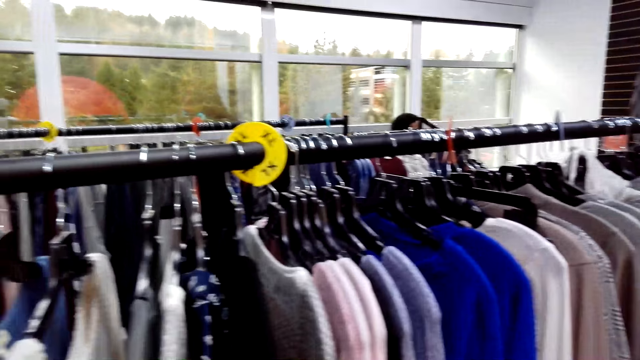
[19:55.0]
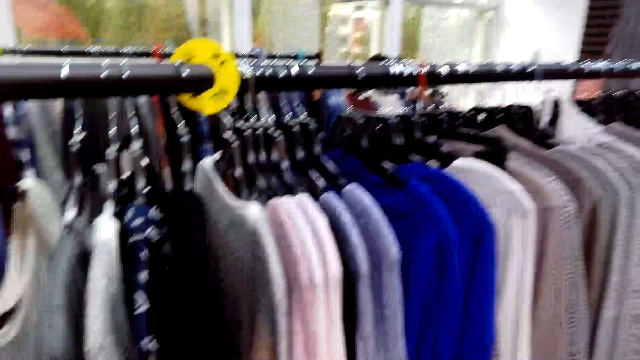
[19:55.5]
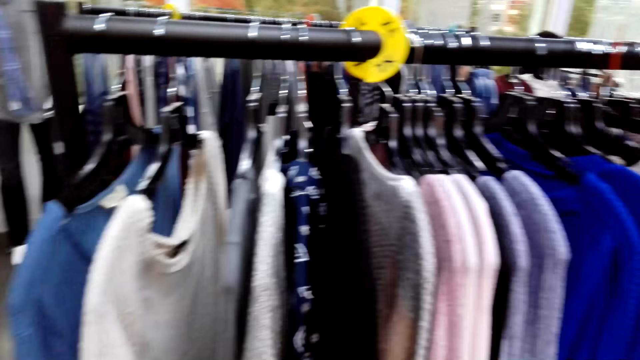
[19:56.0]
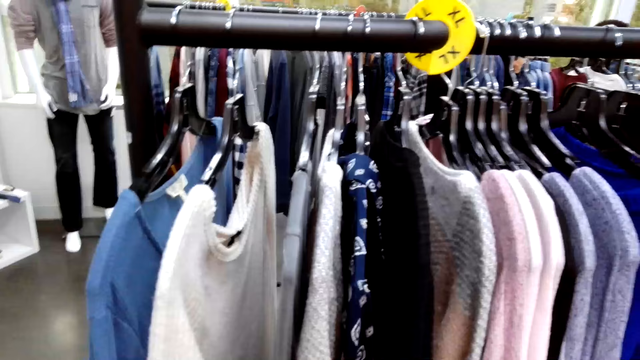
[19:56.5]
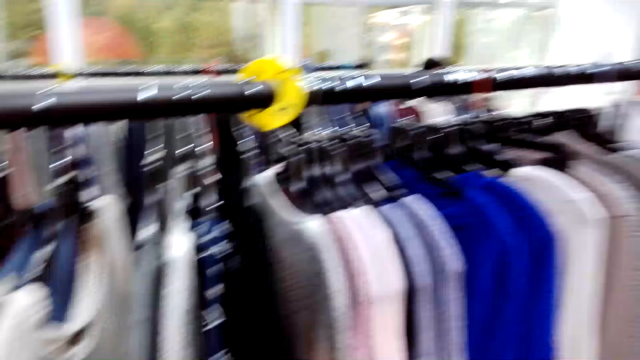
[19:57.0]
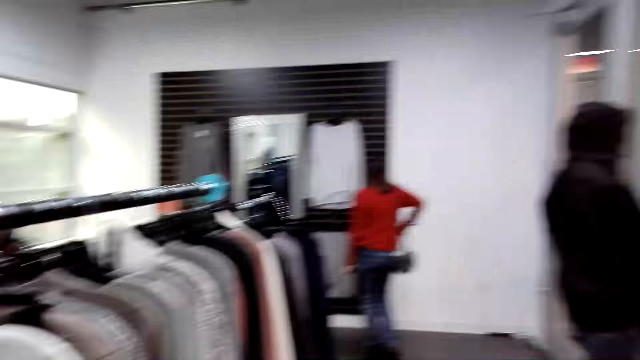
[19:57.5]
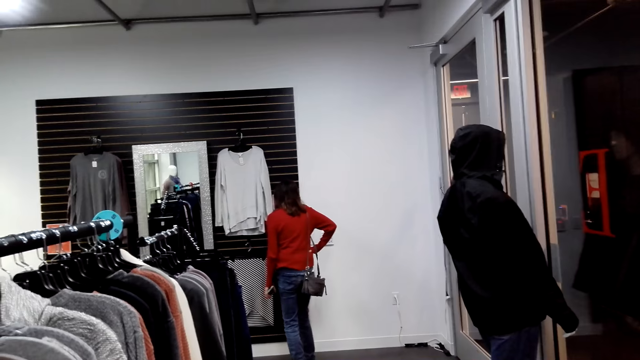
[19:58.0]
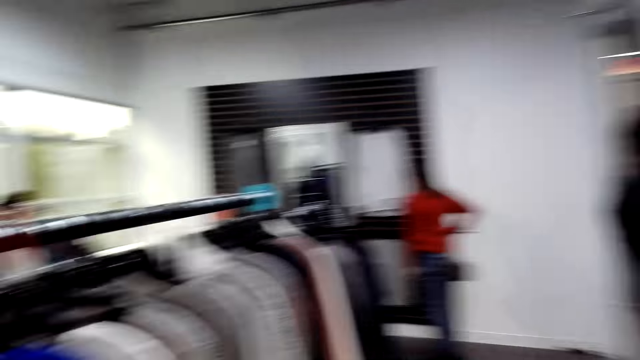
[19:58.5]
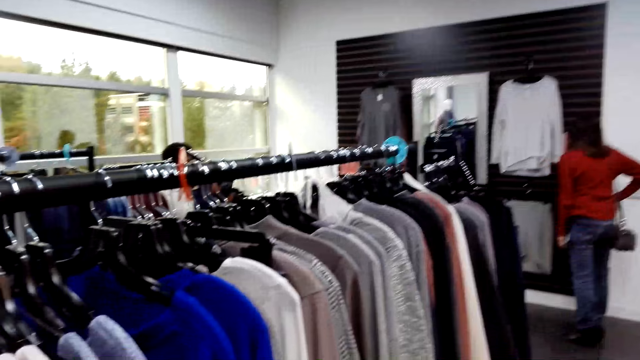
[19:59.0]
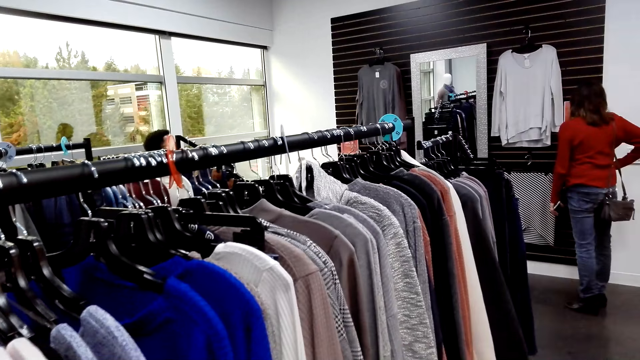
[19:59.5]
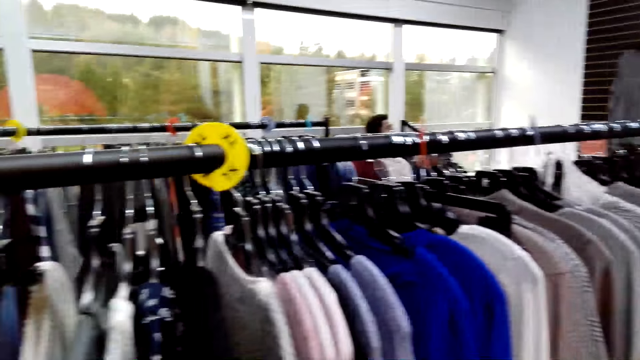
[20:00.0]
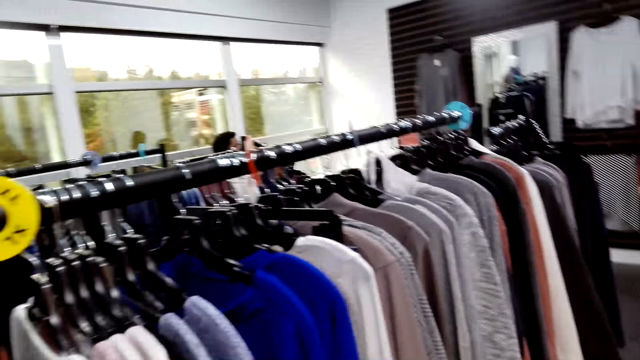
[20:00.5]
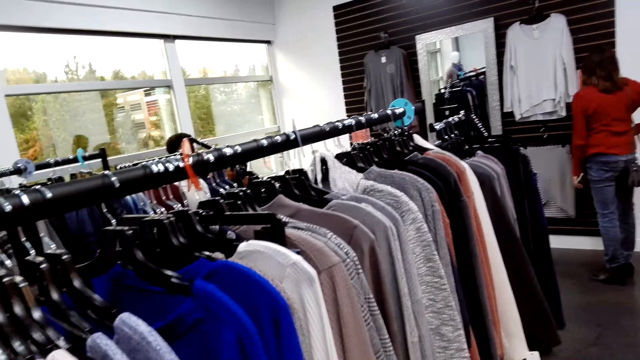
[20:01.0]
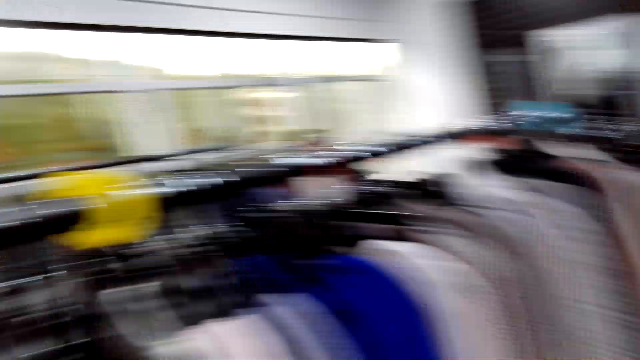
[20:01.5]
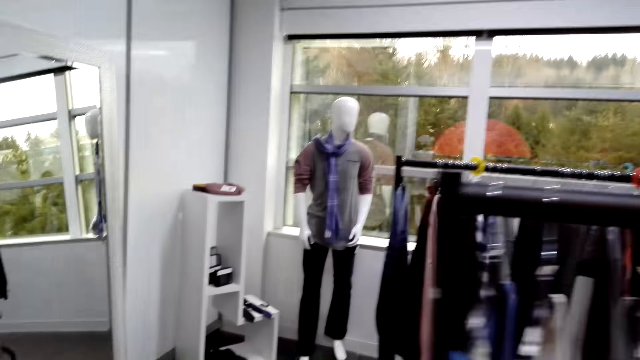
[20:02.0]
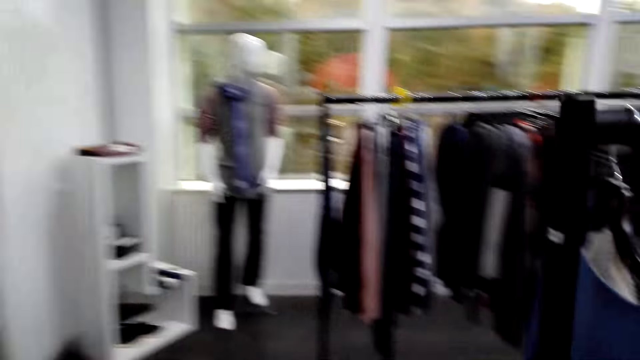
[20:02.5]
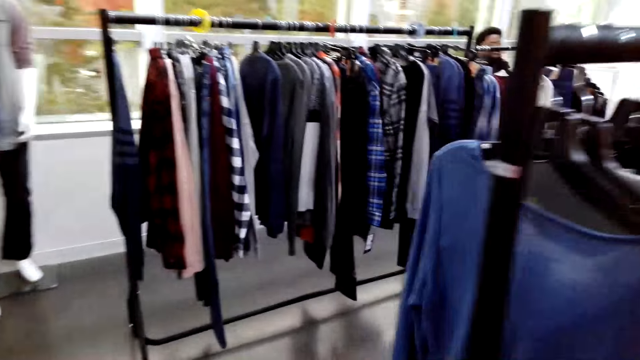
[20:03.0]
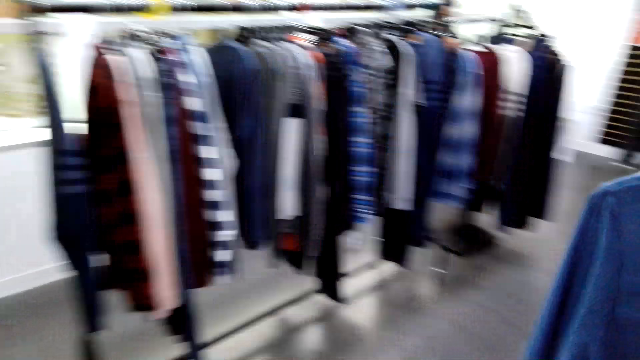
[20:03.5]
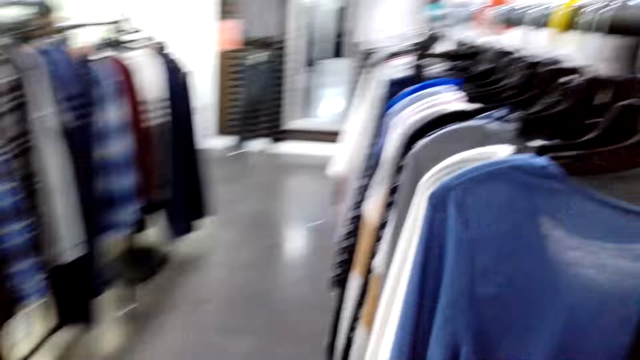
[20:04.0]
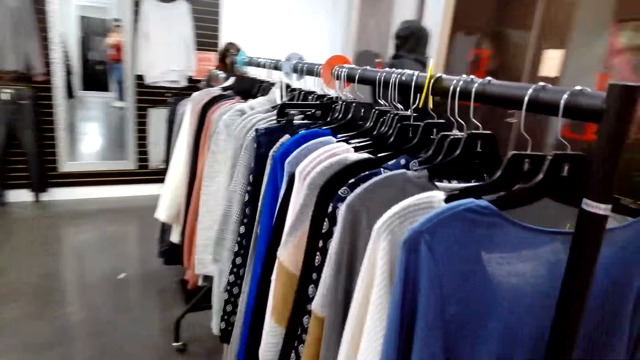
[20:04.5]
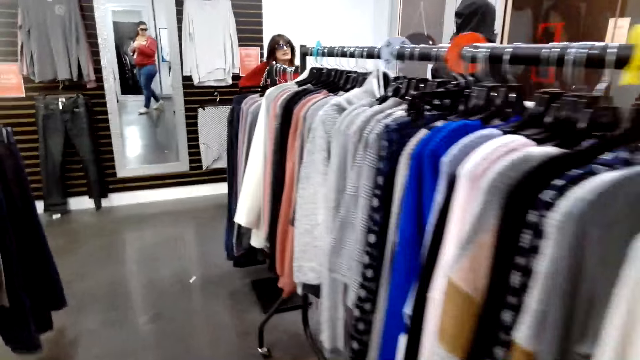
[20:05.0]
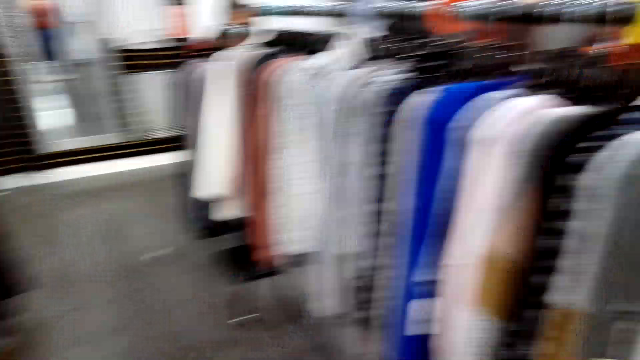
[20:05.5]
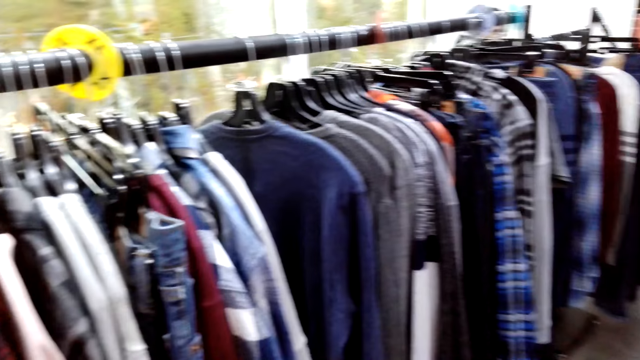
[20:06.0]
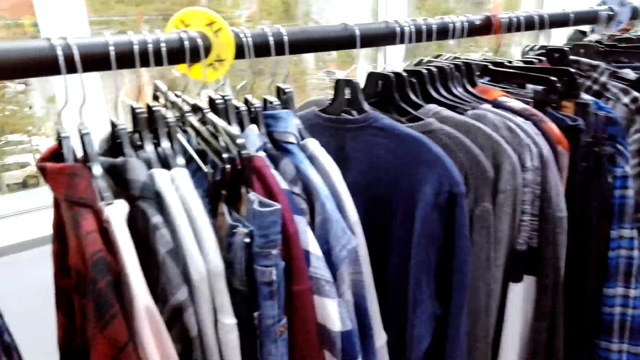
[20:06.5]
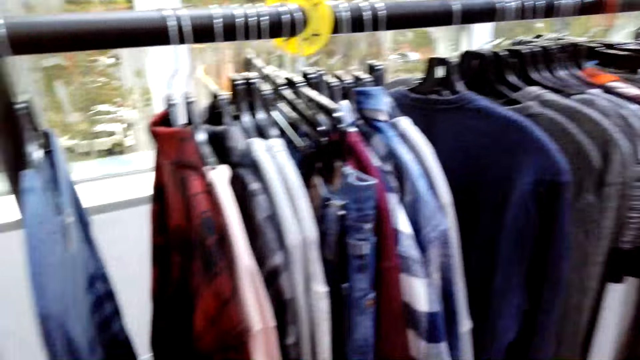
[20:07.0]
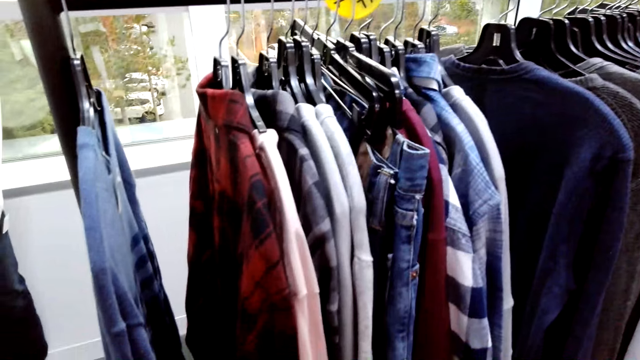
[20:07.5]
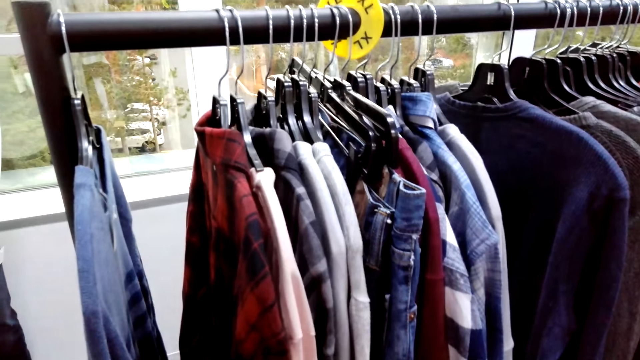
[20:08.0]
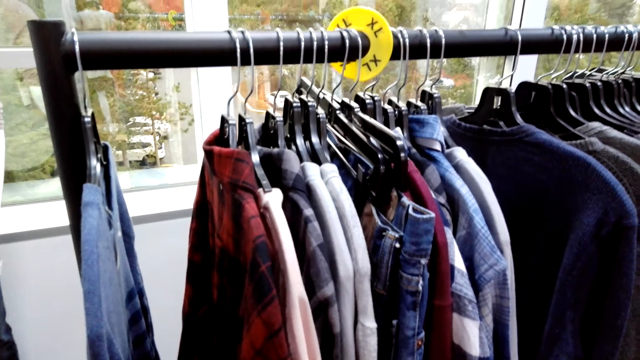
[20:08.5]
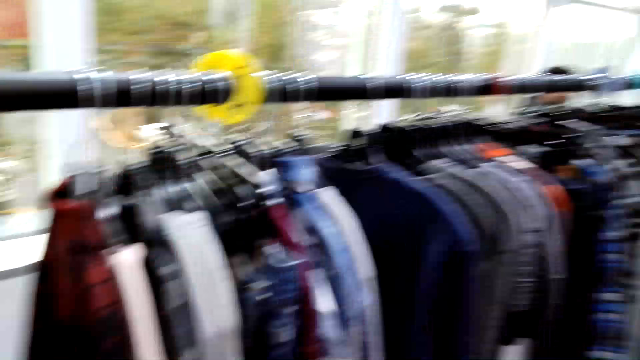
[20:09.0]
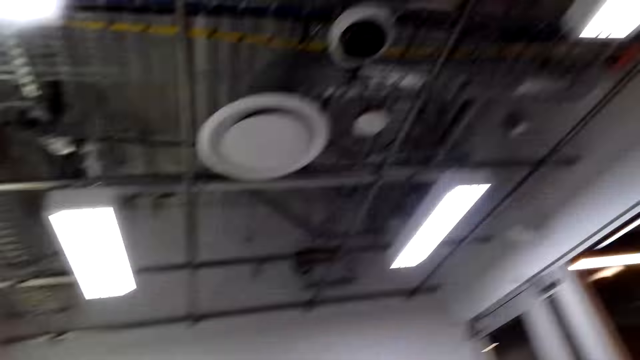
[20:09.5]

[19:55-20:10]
A lady stands in the boutique. A person stares at the clothes on the wall. The camera wearer looks around. They walk around the boutique. They stare at the mirror. They look around.

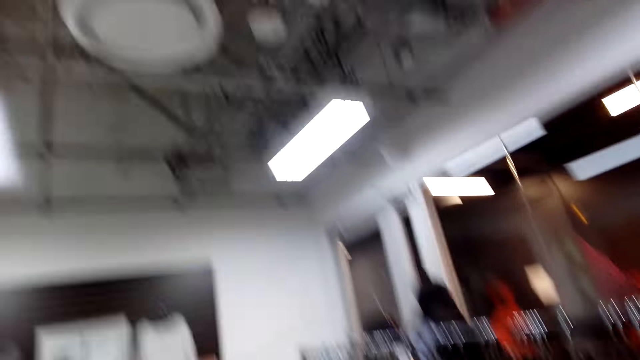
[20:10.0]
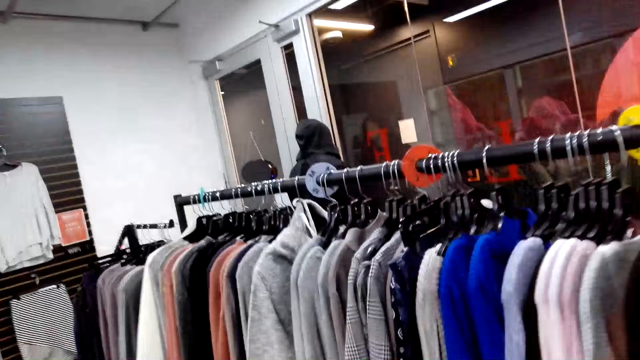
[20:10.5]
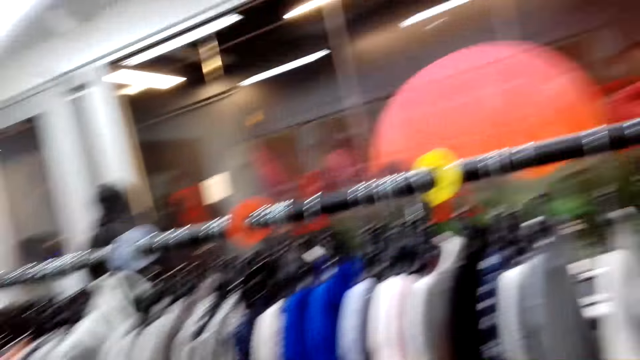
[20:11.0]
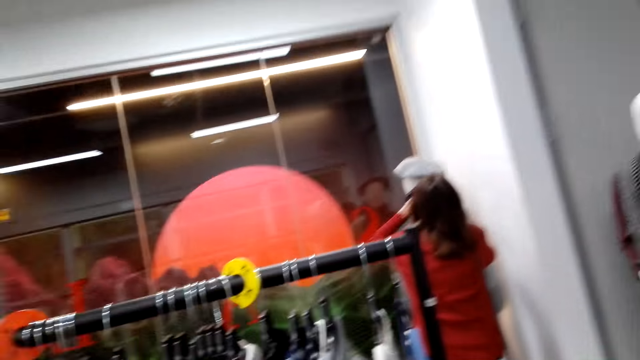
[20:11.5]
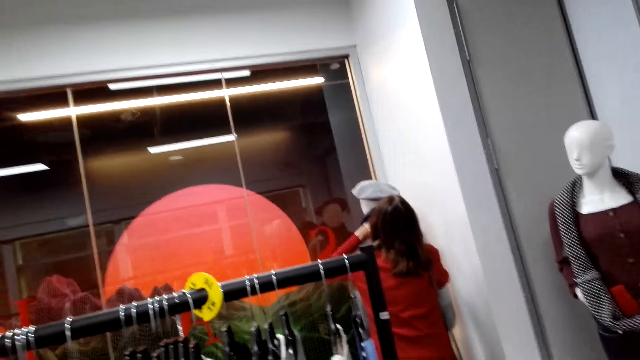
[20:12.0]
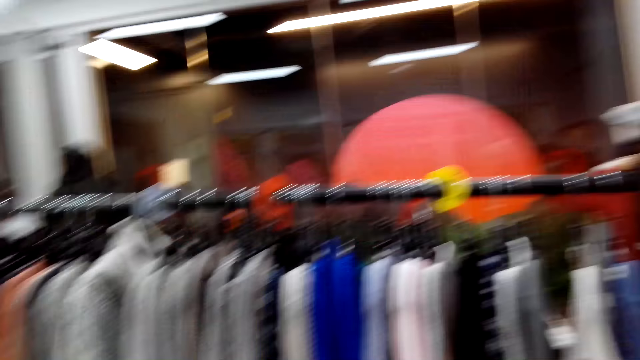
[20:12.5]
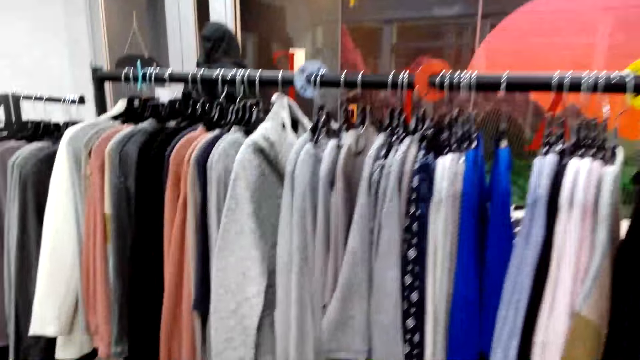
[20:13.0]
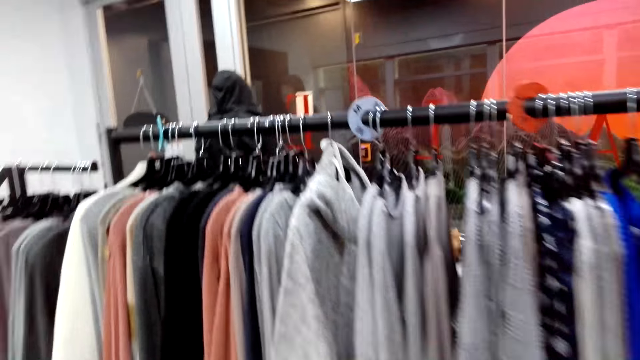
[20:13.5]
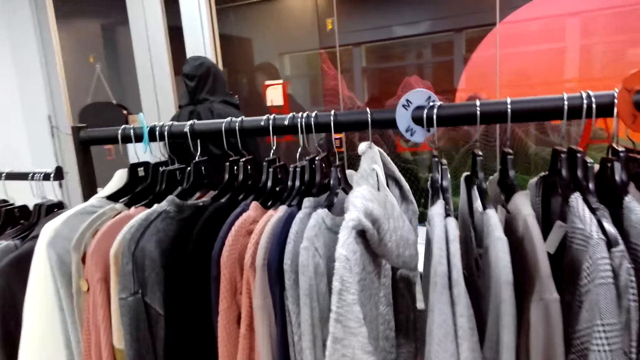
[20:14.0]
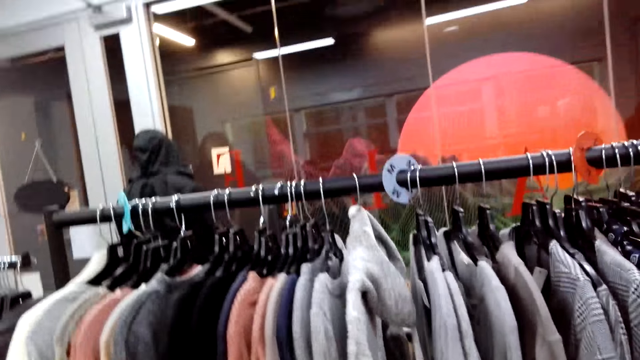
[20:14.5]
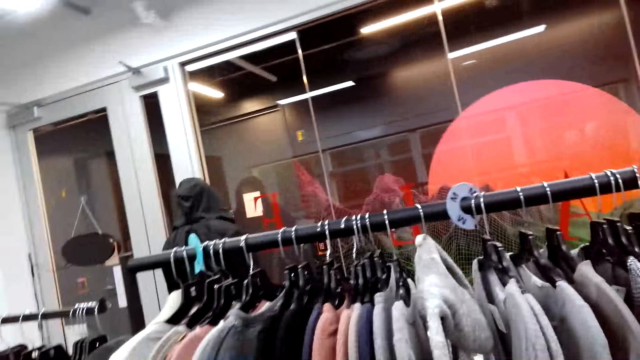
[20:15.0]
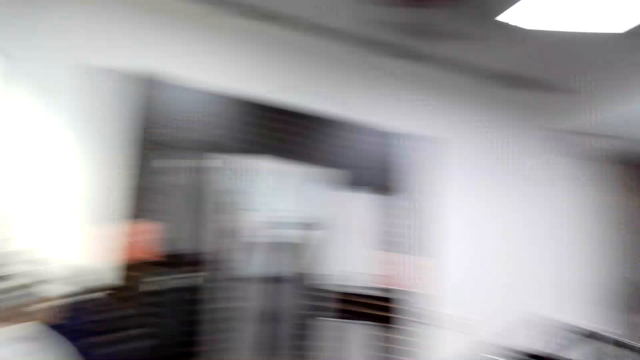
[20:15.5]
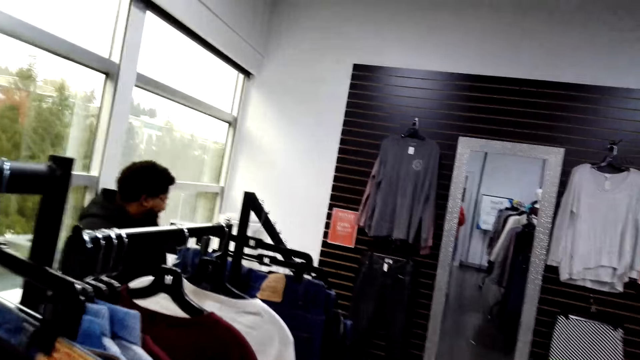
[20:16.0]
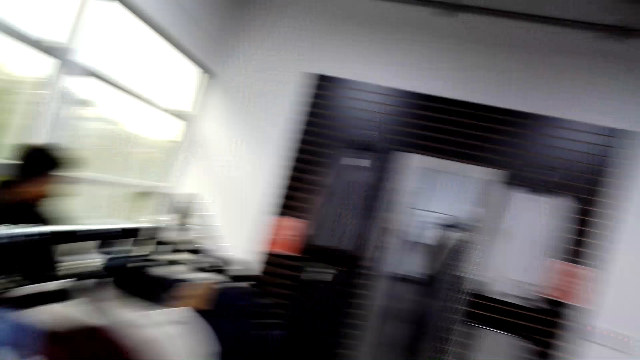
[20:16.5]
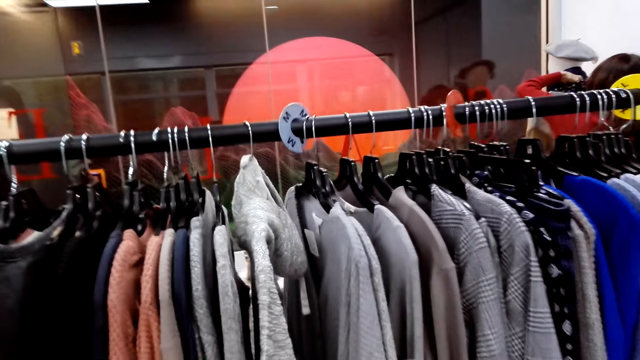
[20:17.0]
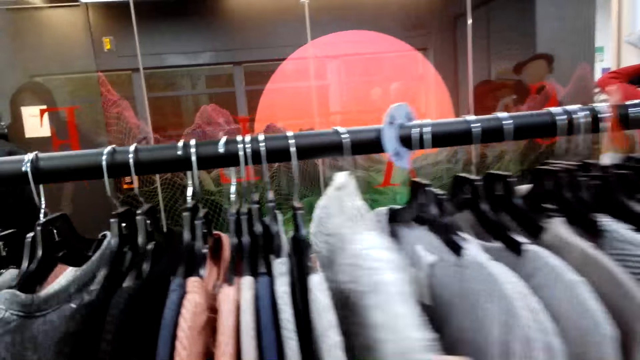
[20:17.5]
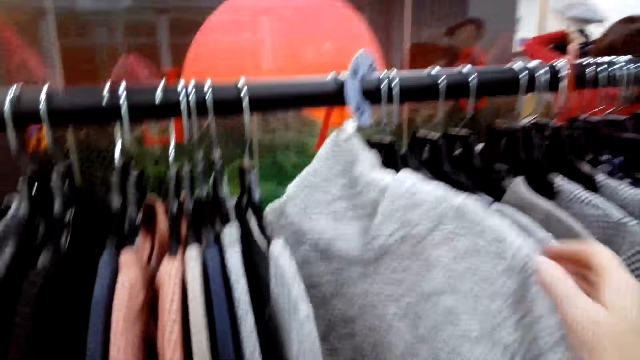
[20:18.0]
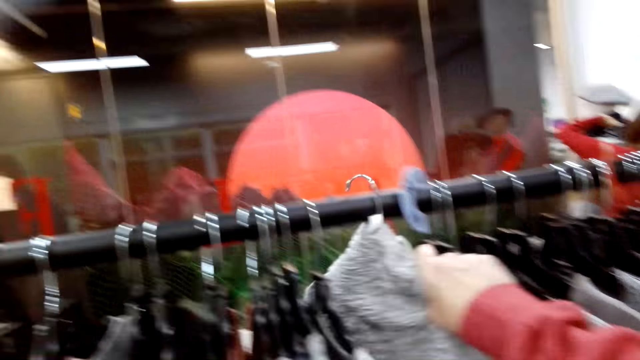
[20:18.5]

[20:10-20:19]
A lady stands in the boutique. A person stares at the dummy. The camera wearer looks around. A man sits on the chair. The camera wearer looks at the clothes. They hold clothes on the rack.
